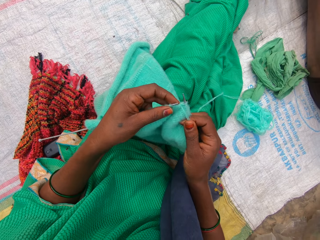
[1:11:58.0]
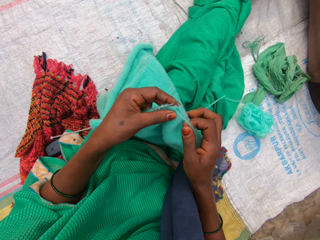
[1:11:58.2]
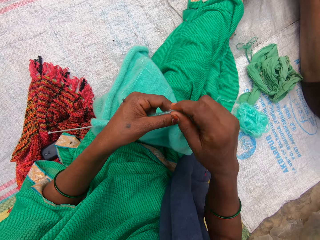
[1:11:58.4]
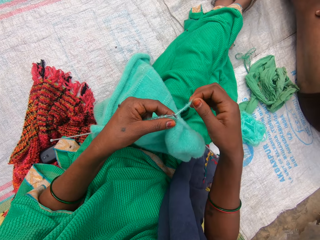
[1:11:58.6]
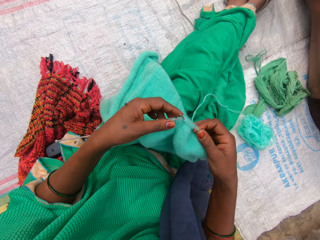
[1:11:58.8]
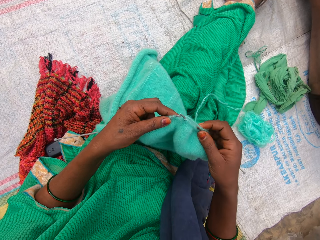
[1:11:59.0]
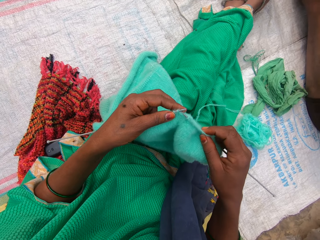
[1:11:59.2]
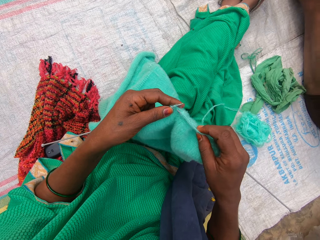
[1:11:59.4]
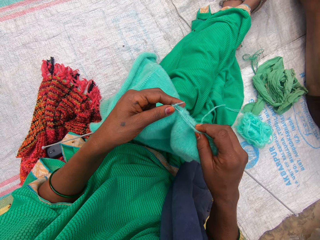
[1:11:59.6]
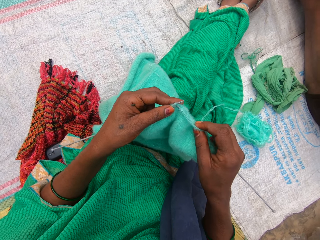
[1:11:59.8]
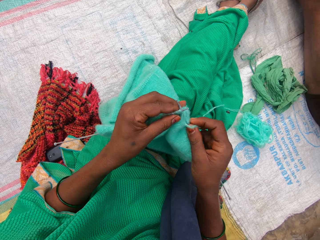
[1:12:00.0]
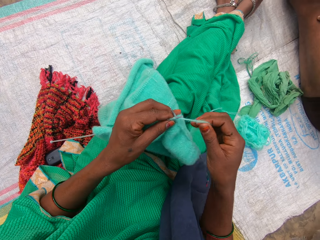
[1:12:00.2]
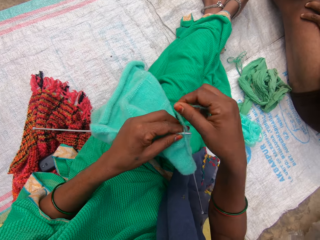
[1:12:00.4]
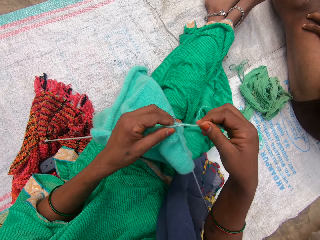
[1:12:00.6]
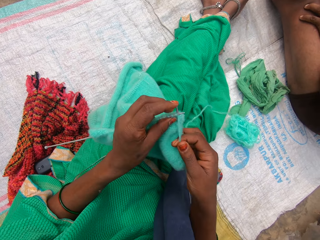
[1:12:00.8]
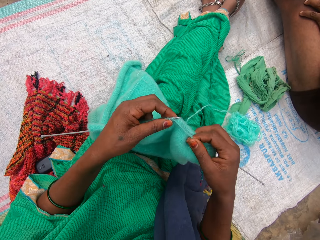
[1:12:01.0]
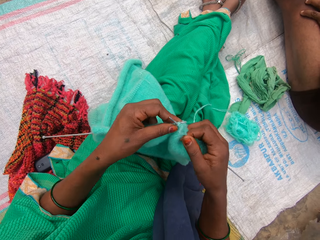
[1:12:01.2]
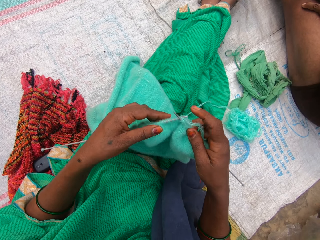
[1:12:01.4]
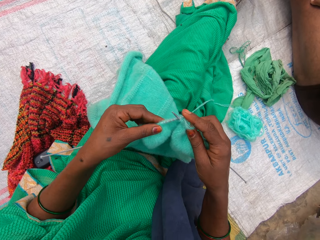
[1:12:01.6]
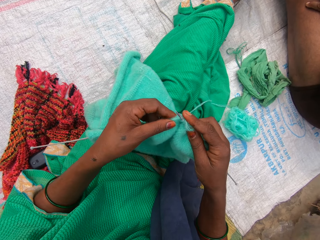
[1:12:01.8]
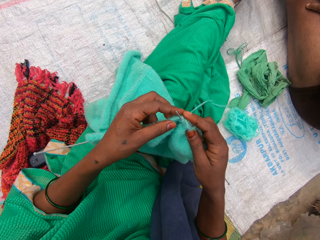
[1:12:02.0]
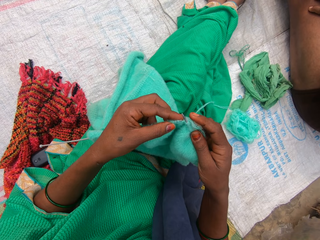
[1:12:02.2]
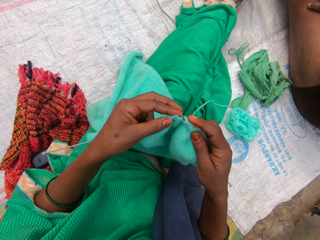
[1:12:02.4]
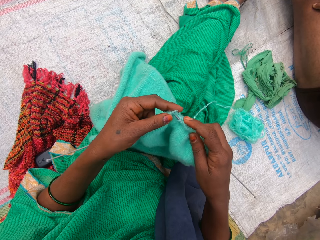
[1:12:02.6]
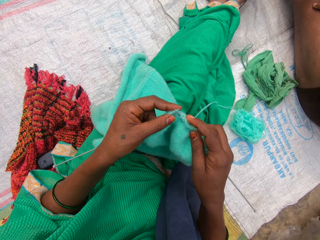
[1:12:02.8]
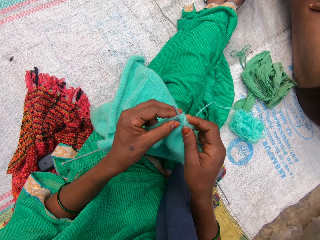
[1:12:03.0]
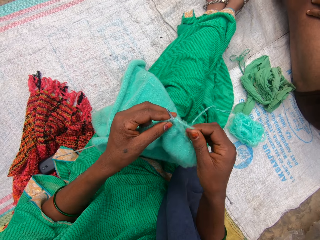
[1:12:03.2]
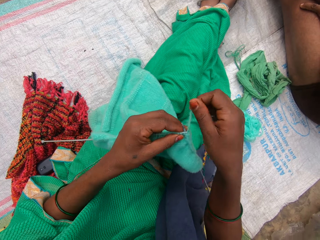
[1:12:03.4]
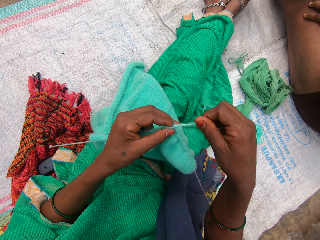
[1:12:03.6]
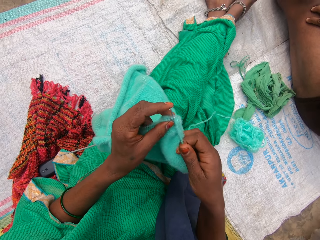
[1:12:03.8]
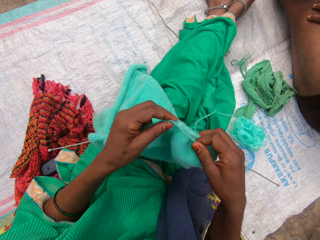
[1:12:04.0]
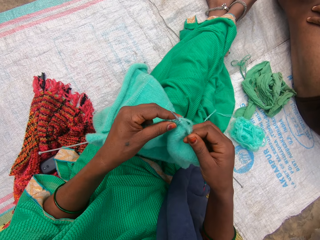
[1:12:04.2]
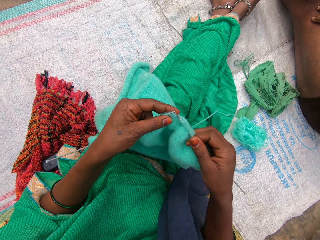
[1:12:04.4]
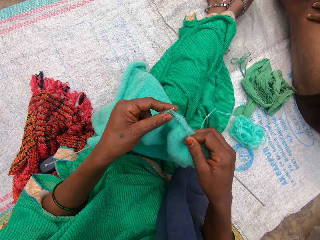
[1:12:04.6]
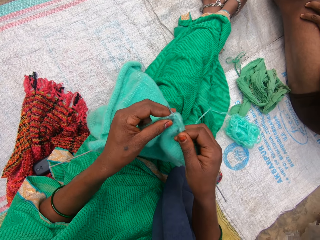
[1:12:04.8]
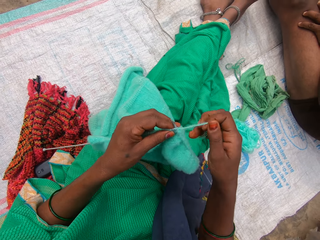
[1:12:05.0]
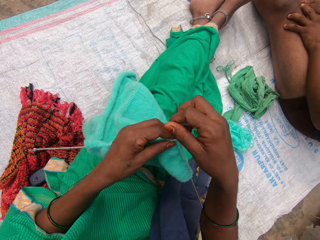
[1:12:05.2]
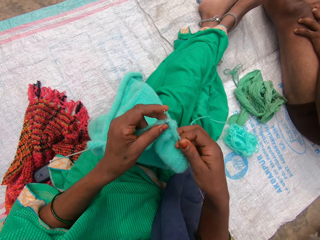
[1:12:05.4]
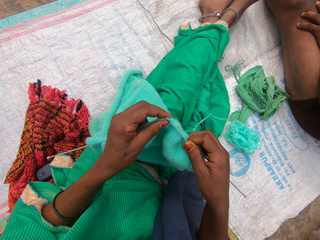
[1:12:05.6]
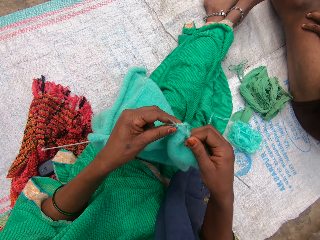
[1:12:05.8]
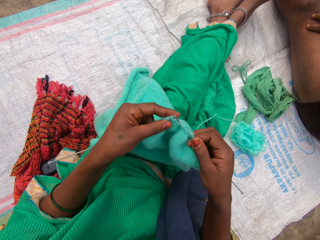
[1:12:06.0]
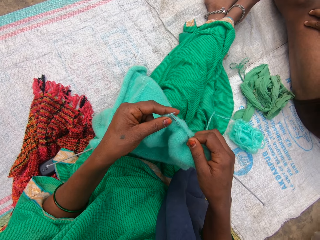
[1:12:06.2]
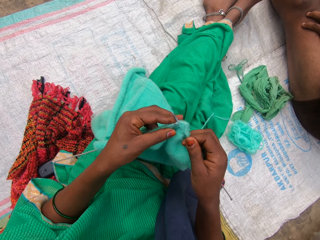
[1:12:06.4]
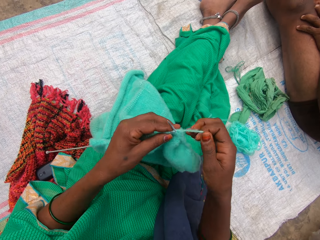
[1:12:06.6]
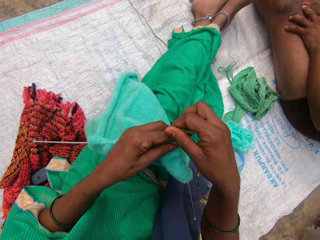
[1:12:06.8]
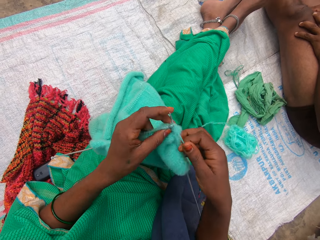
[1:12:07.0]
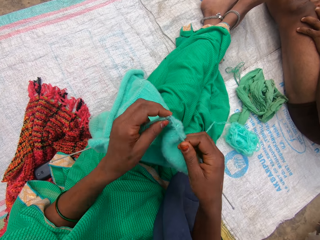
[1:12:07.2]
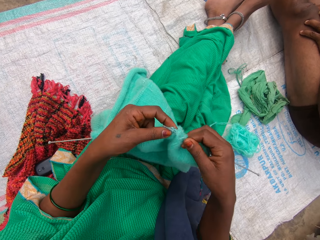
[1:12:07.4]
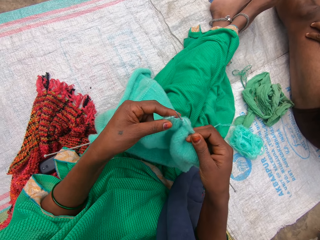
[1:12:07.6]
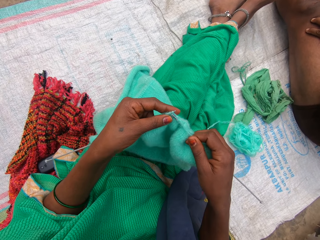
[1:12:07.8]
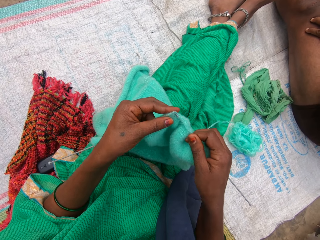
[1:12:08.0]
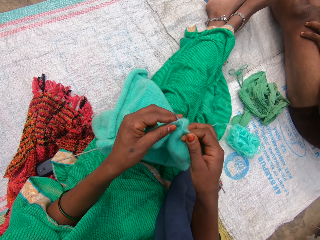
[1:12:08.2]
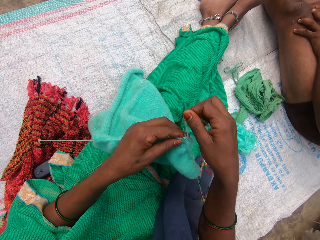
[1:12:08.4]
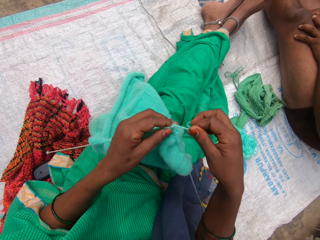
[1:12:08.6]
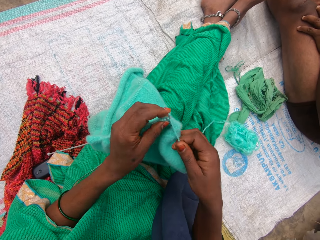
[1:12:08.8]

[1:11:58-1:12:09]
The camera wearer knits the fabric. They roll a knitting thread on the Addi double-ended crochet hooks repeatedly. They hold the fabric. They hold the Addi double-ended crochet hooks. They roll the knitting thread on the Addi double-ended crochet hooks repeatedly. They hold the fabric. They hold the Addi double-ended crochet hooks. They roll the knitting thread on the Addi double-ended crochet hooks. They hold the fabric. They hold the Addi double-ended crochet hooks.

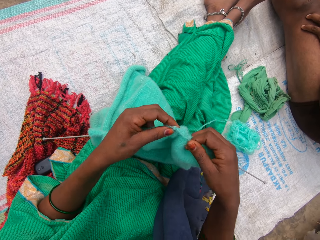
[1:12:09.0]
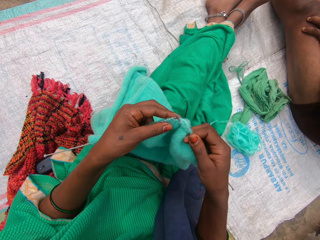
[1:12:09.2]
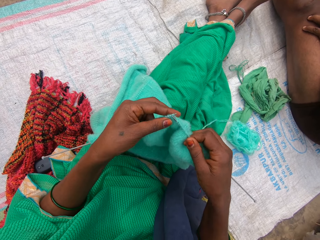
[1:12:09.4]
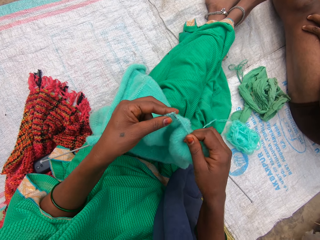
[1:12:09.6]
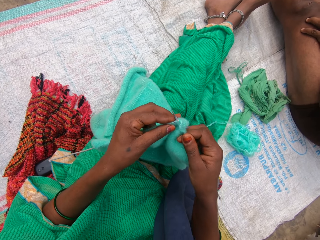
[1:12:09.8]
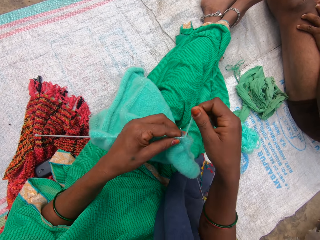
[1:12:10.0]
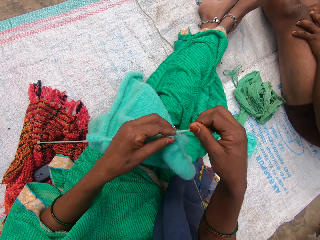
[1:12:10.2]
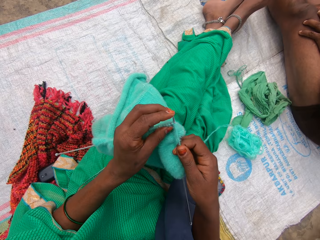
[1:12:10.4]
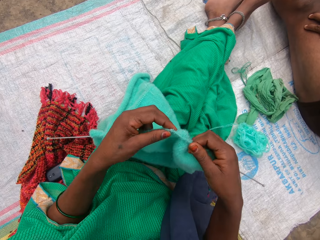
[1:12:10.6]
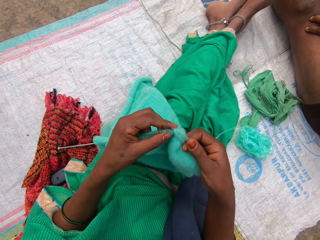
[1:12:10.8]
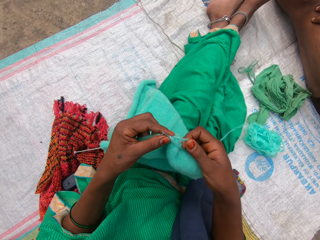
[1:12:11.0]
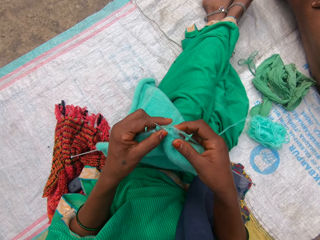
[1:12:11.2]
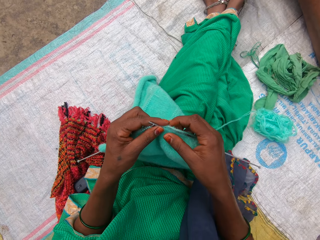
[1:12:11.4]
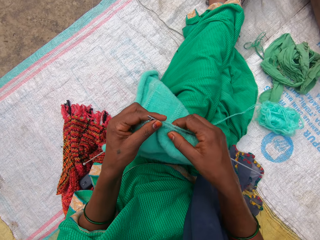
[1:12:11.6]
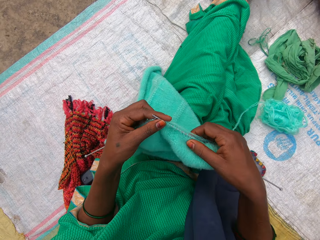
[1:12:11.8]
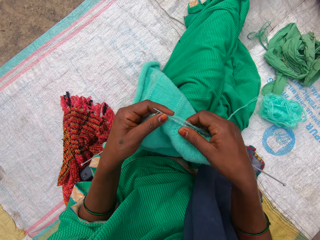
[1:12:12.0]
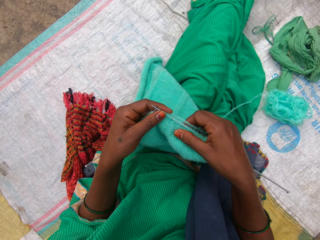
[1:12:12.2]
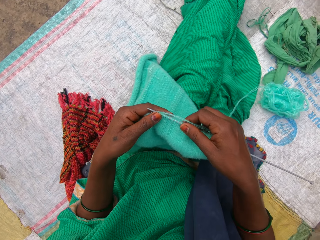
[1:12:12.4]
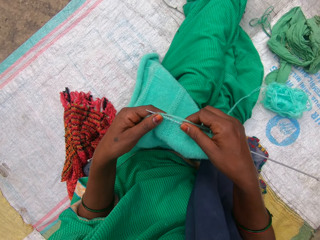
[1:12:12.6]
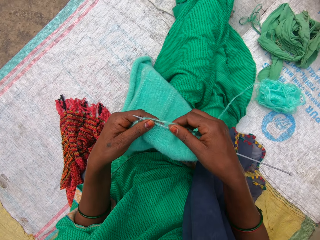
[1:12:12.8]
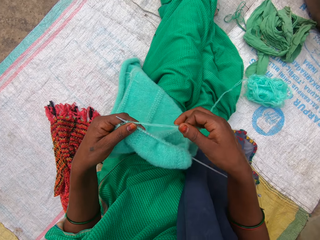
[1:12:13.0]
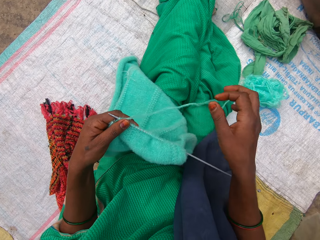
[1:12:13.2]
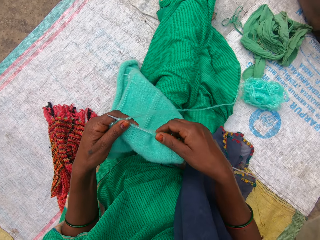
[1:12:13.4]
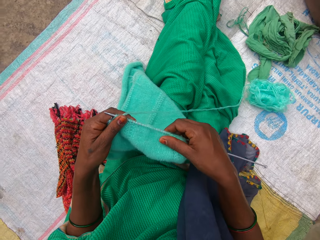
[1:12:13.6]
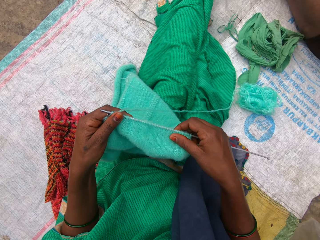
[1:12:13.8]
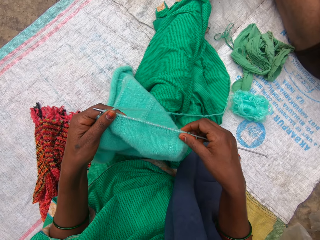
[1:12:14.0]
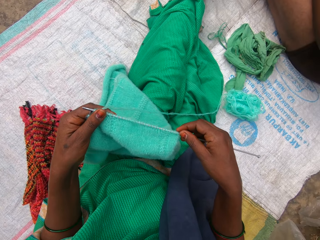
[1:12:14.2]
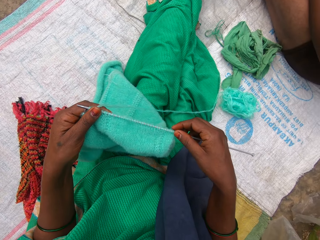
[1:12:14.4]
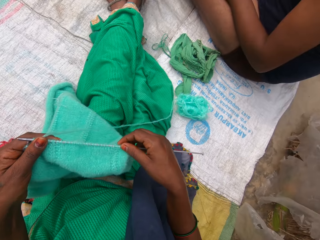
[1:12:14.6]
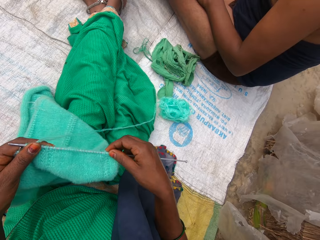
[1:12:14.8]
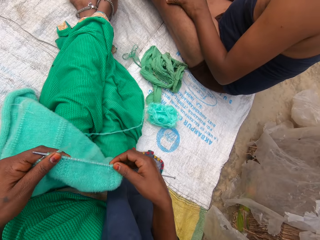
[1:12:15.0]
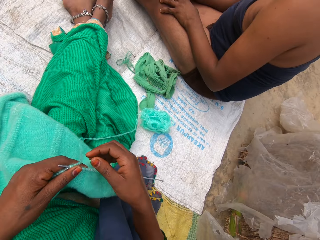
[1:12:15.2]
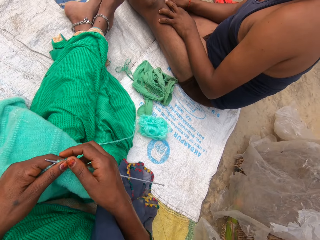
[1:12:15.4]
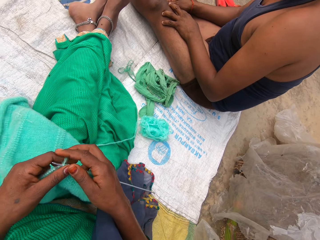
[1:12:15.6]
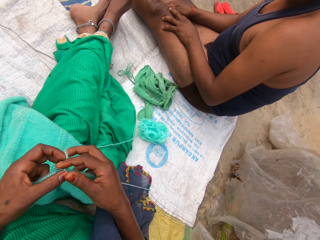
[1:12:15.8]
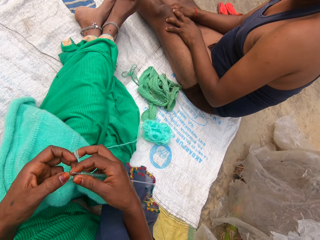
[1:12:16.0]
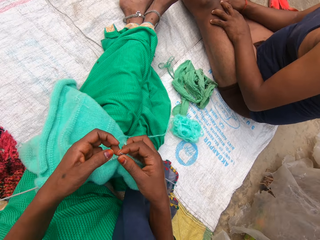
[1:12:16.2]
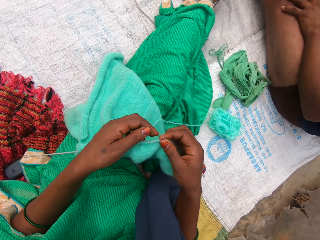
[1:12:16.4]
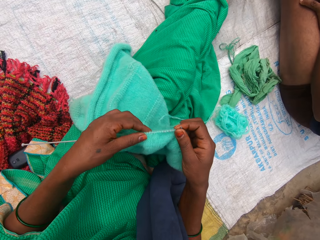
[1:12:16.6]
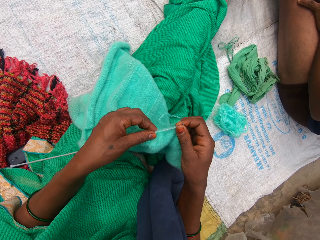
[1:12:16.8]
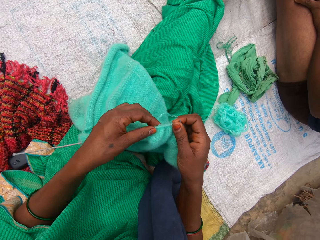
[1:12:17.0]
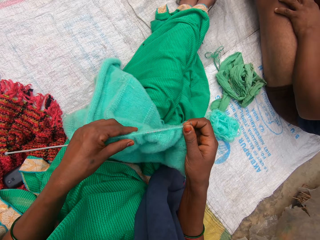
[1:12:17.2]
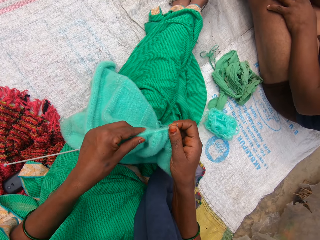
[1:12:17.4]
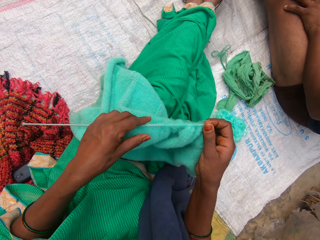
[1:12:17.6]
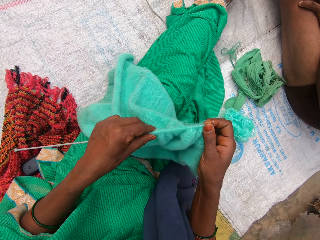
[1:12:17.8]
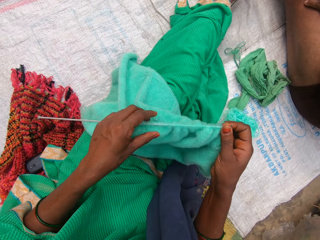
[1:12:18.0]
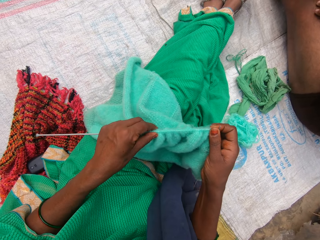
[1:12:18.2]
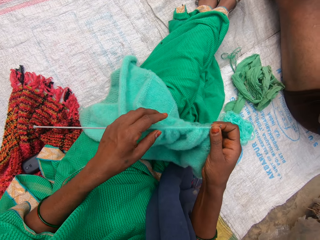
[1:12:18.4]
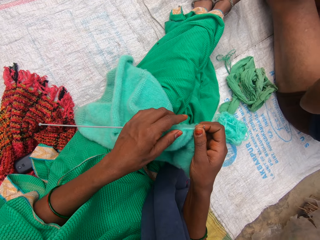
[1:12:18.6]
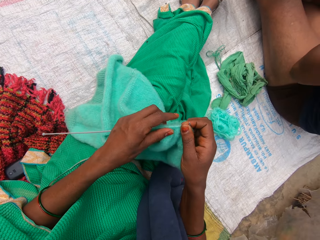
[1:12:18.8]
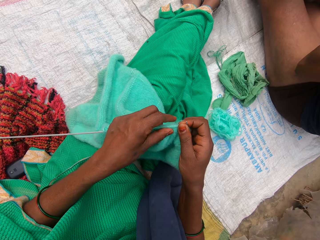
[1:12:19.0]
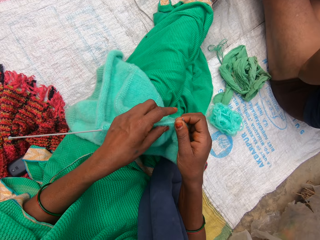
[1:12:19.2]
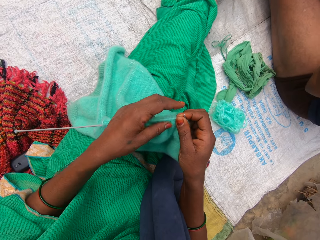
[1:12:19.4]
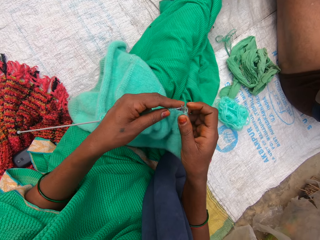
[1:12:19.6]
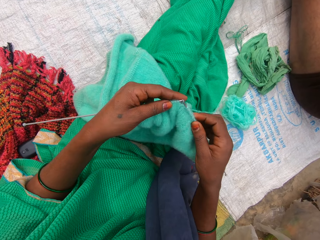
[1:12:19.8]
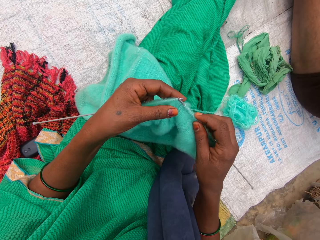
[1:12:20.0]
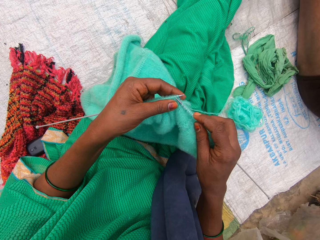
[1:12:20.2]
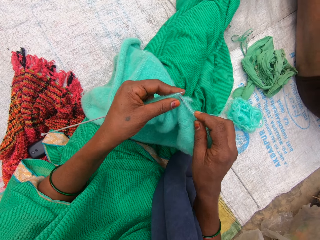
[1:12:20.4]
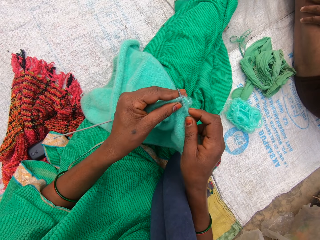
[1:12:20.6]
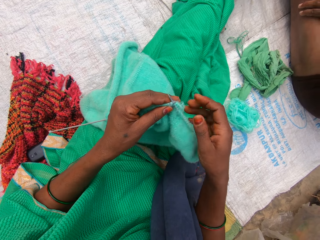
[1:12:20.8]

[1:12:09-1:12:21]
The camera wearer rolls a knitting thread on the Addi double-ended crochet hooks. They knit the fabric. They roll the knitting thread on the Addi double-ended crochet hooks. They knit the fabric. They hold the knitting thread. They adjust the fabric through the Addi double-ended crochet hooks. A man sits beside the camera wearer. The camera wearer adjusts the fabric through the Addi double-ended crochet hooks. They hold the fabric. They hold the Addi double-ended crochet hooks.
